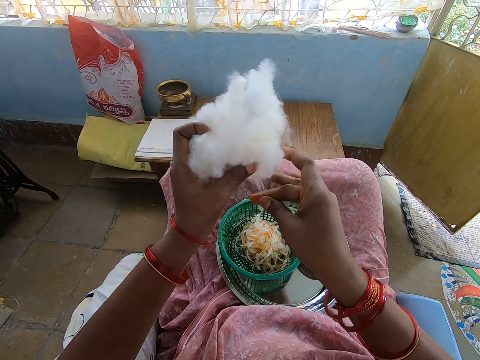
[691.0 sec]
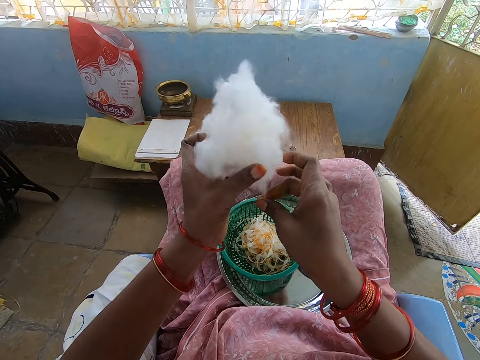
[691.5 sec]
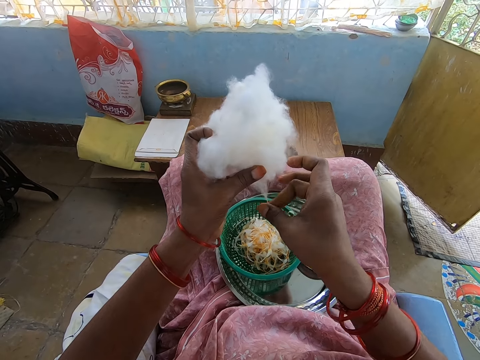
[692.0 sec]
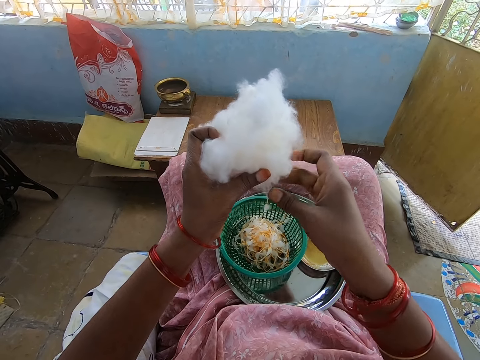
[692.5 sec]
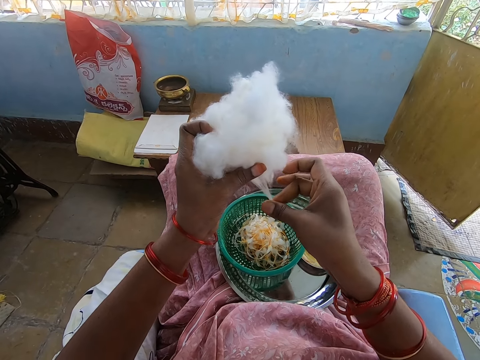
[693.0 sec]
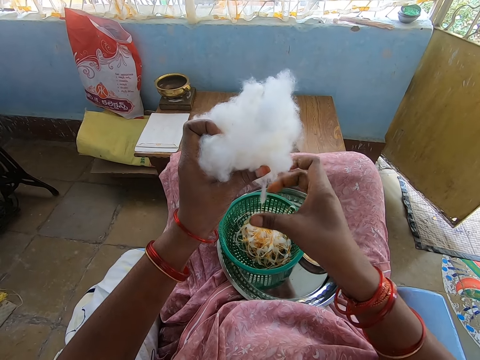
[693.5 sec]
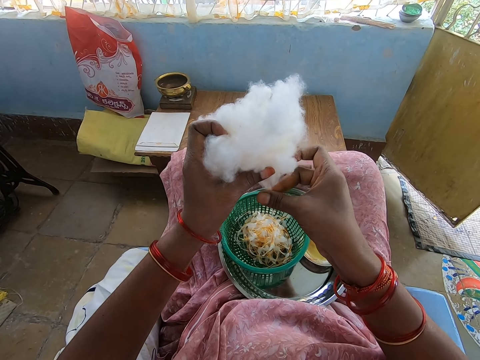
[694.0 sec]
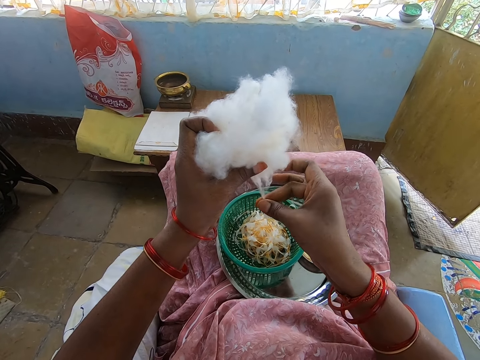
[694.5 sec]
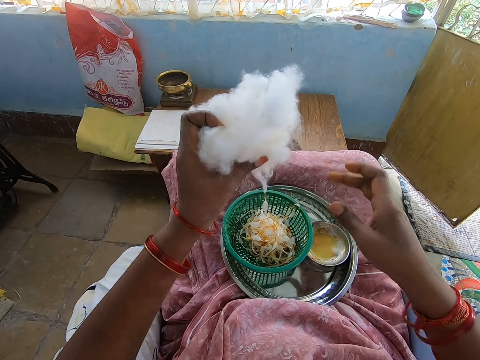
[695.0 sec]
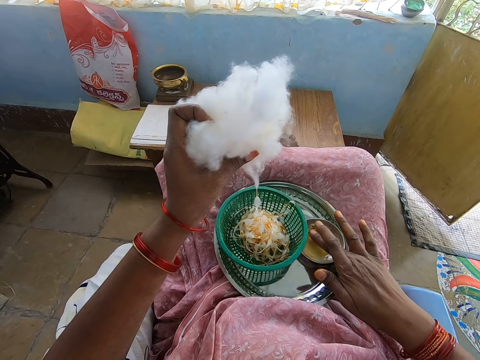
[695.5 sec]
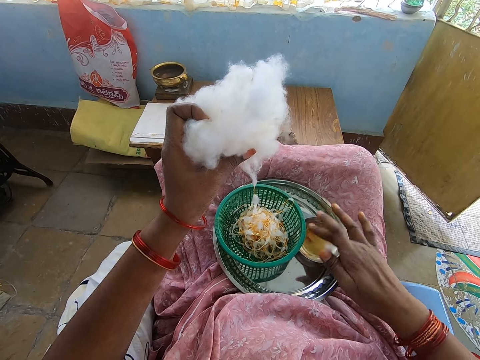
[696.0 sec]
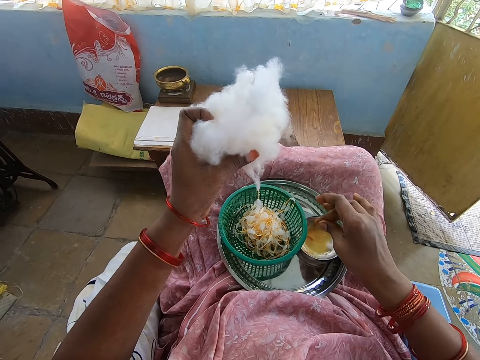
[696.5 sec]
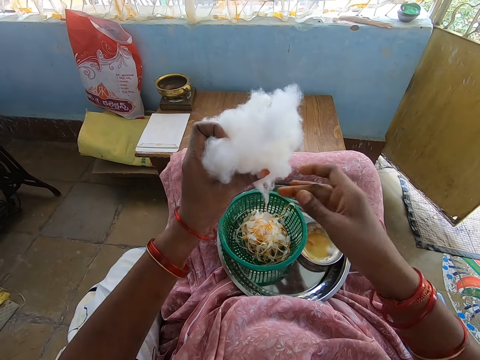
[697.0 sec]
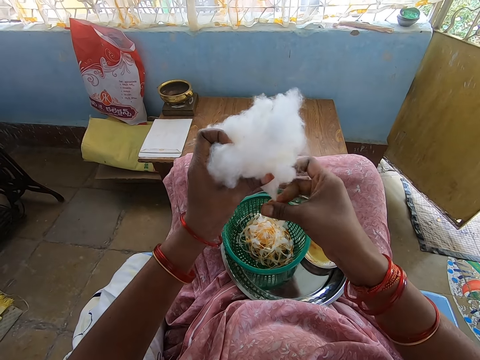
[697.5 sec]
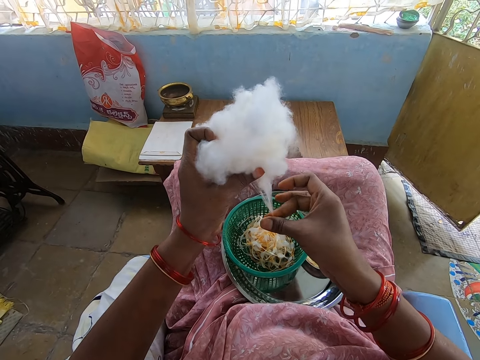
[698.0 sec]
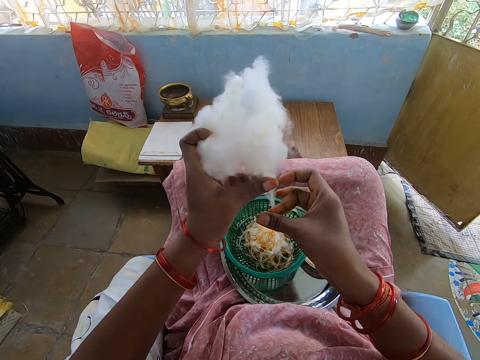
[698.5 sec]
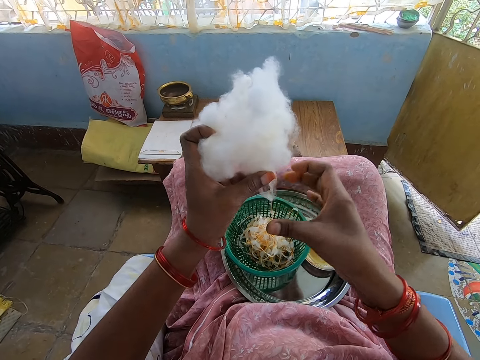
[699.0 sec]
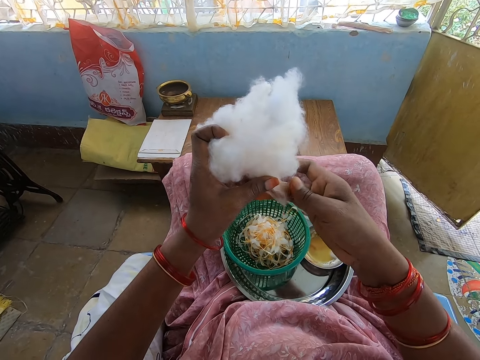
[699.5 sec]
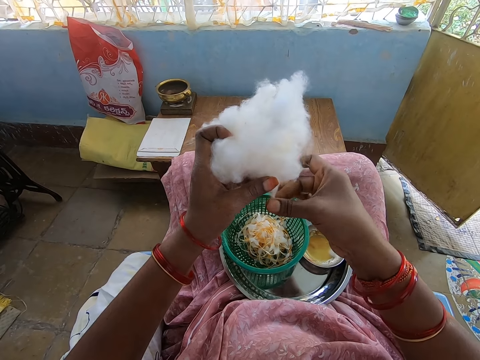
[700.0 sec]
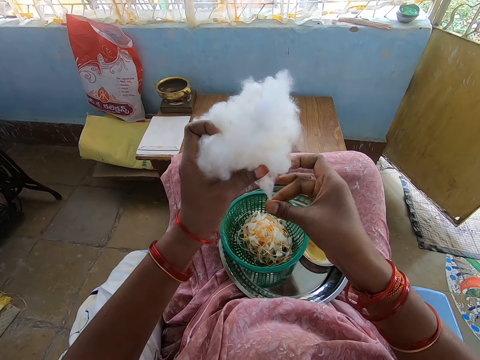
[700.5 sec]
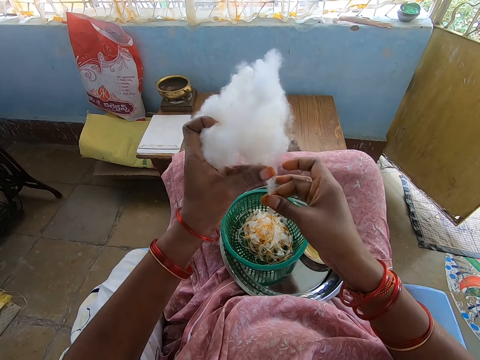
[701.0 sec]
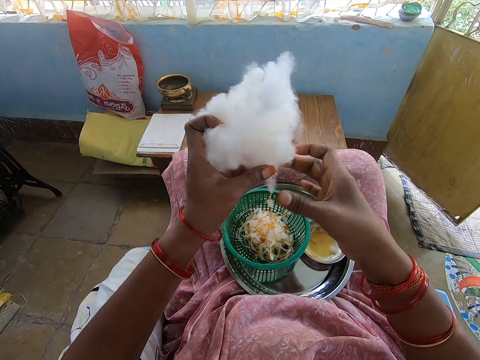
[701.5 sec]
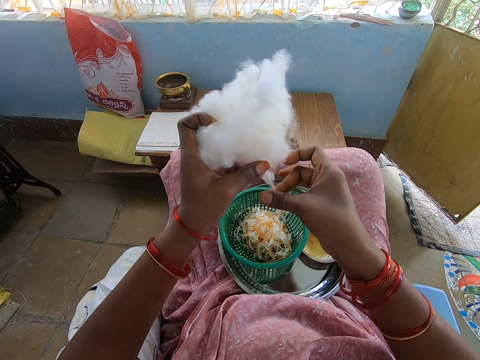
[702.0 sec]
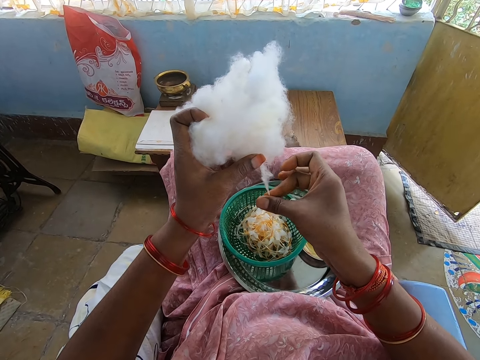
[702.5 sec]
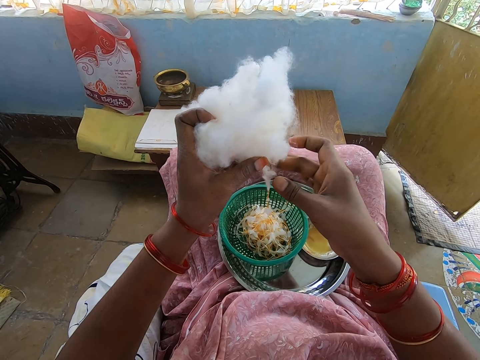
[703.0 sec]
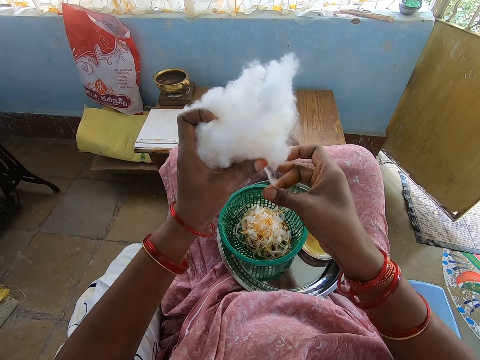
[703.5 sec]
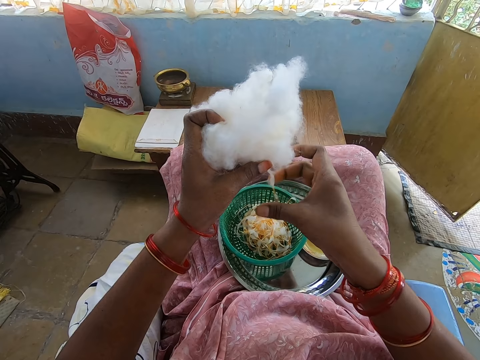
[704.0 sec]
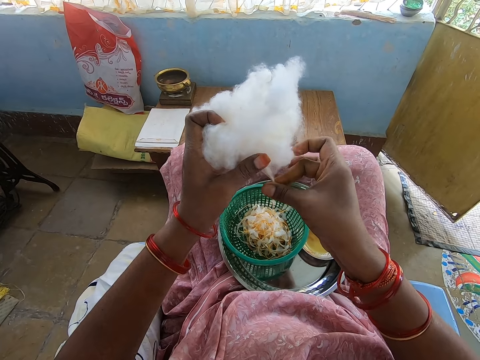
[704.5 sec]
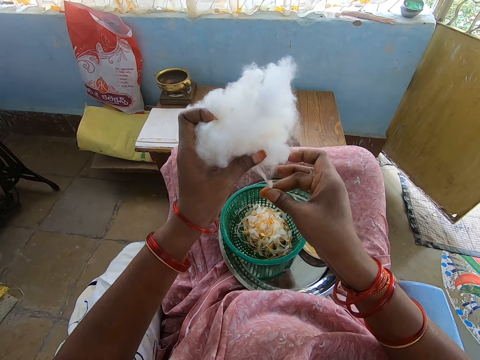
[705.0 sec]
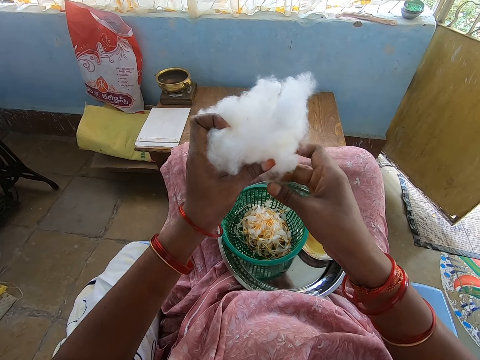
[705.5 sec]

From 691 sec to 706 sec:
The camera wearer dips her right hand into the container of oil. She rolls the cotton in her left hand into a string of balls with her right hand. She pulls thread from the cotton wool.

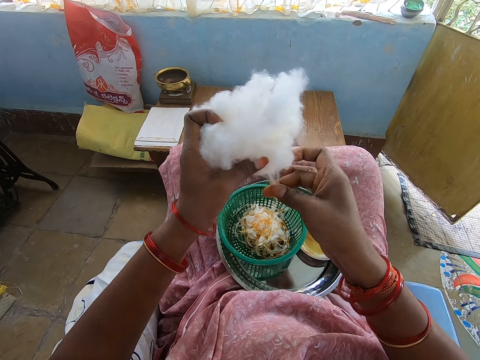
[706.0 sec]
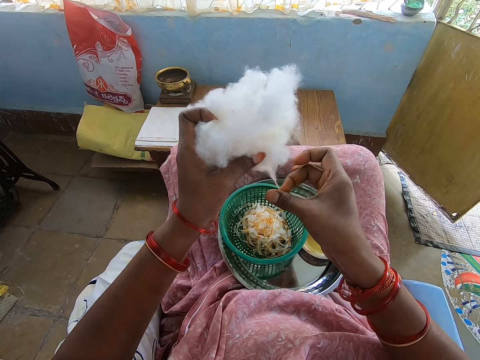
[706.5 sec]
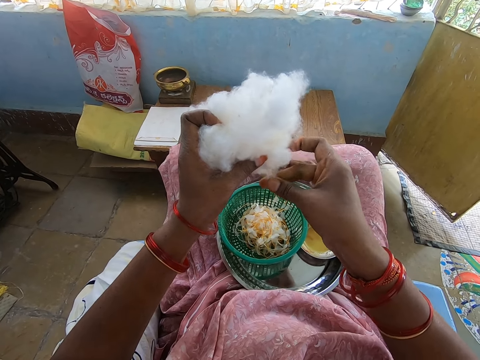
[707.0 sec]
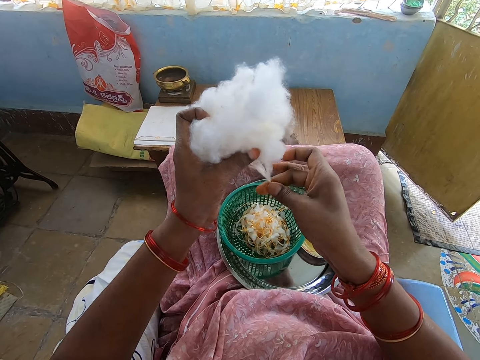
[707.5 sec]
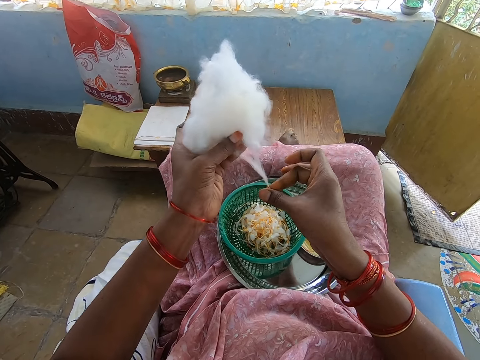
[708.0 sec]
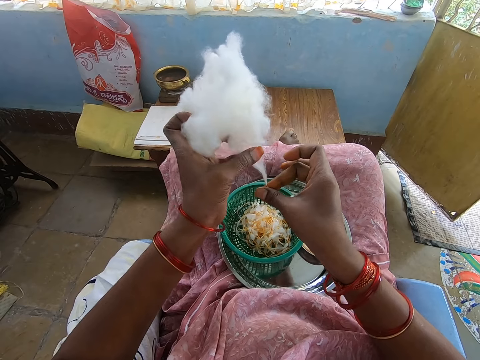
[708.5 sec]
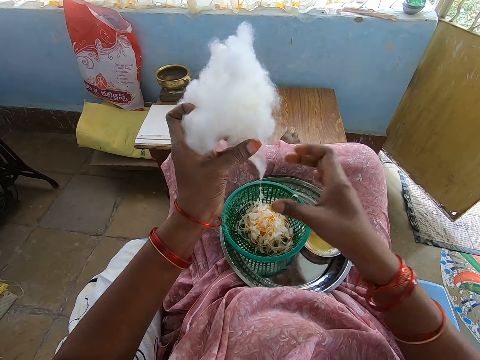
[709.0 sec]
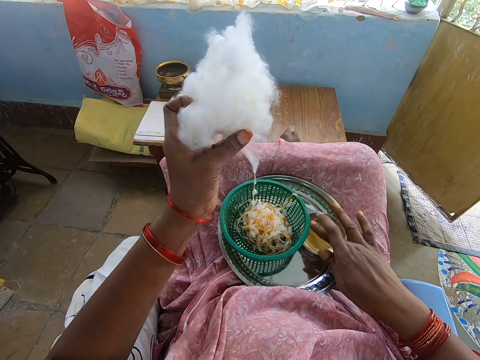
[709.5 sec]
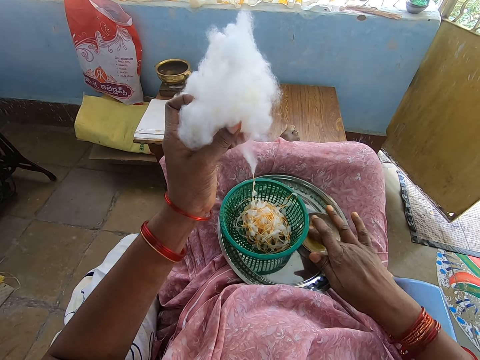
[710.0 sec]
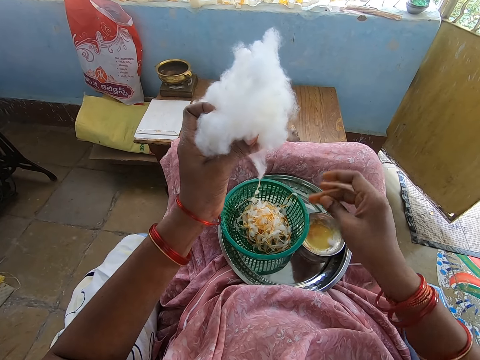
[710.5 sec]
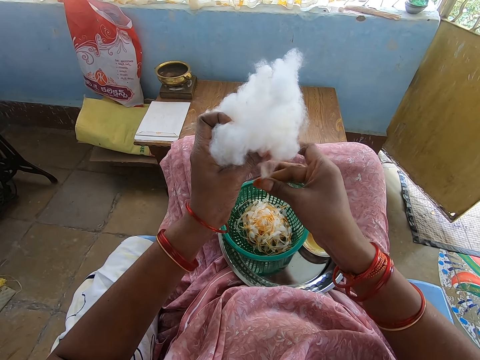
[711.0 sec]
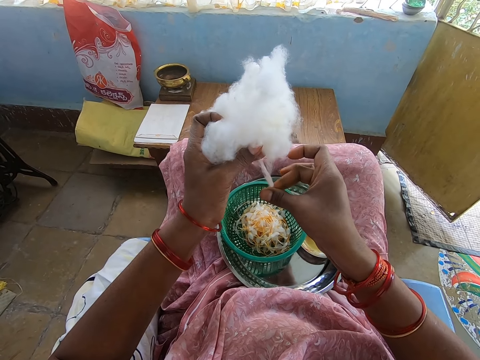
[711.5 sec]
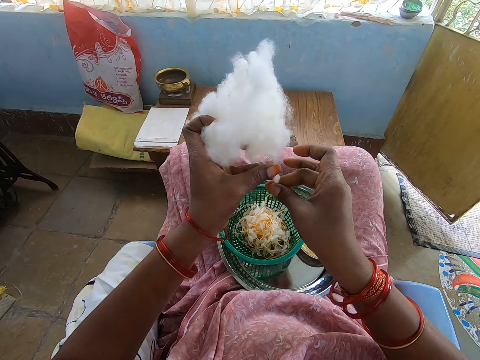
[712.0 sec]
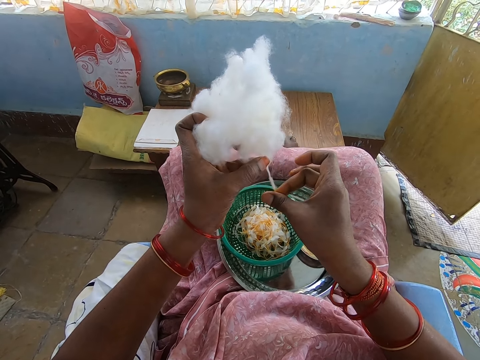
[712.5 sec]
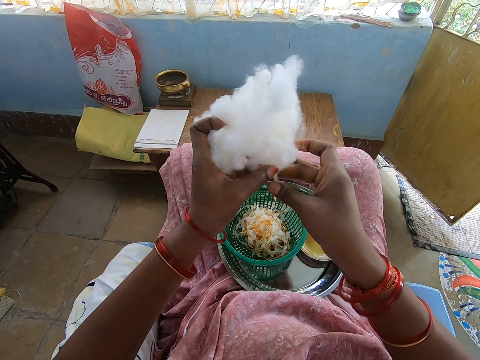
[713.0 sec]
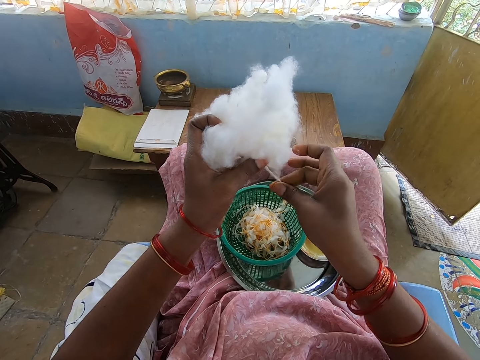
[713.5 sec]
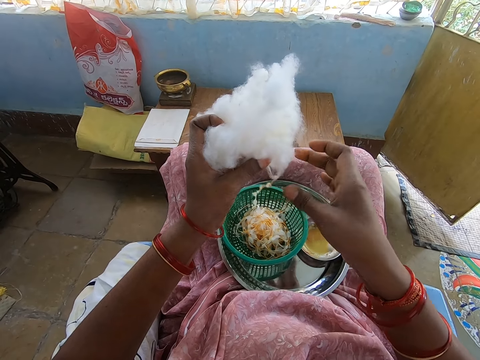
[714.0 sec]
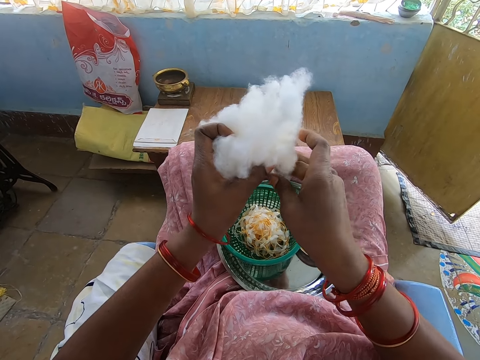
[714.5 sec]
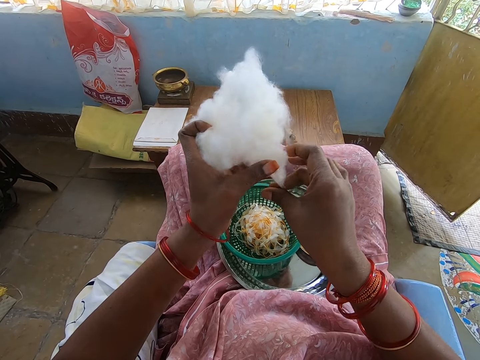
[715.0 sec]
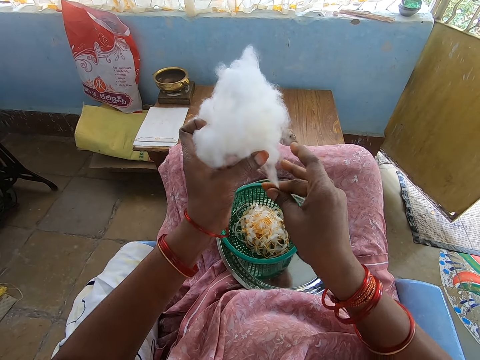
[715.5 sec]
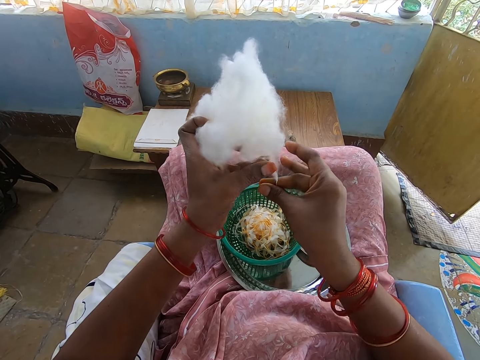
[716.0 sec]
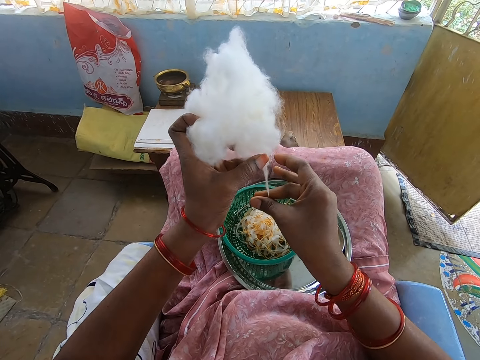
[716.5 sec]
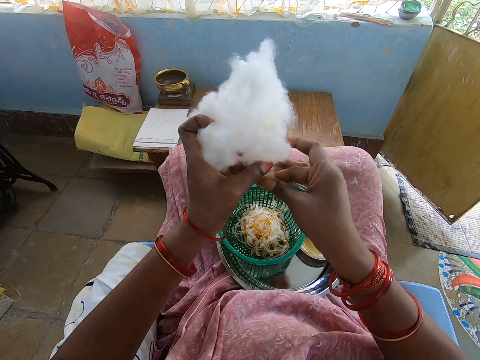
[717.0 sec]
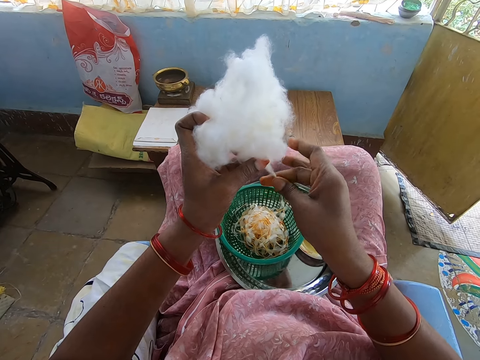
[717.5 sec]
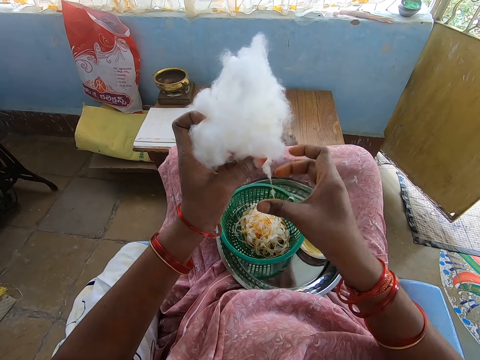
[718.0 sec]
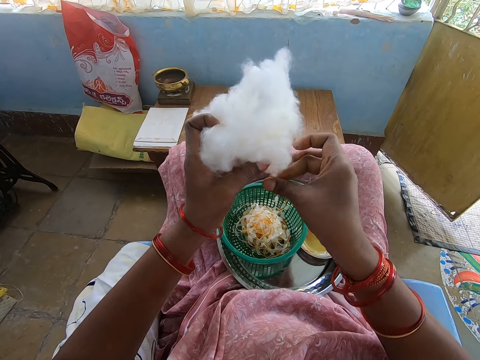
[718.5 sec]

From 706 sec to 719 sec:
The camera wearer dips her right hand into the container of oil. She rolls the cotton in her left hand into a string of balls with her right hand. She pulls thread from the cotton wool.
